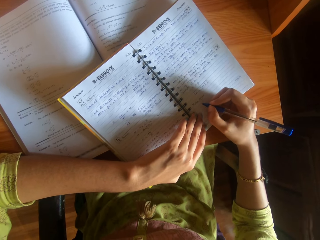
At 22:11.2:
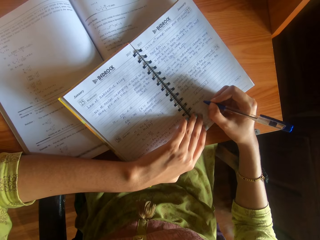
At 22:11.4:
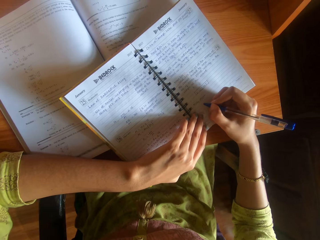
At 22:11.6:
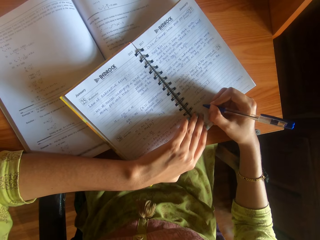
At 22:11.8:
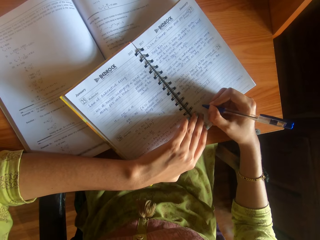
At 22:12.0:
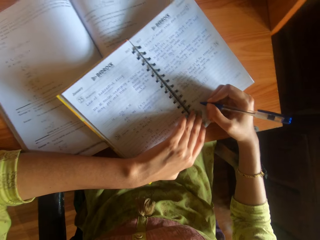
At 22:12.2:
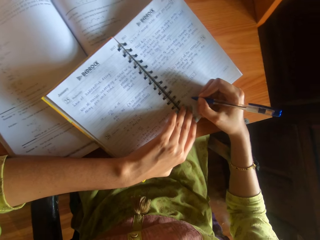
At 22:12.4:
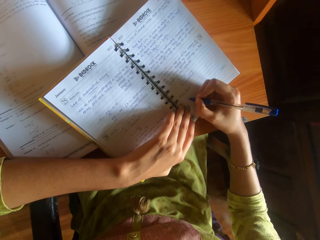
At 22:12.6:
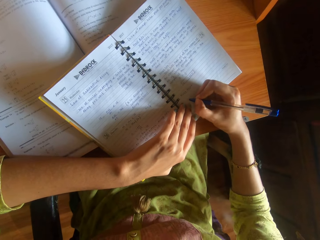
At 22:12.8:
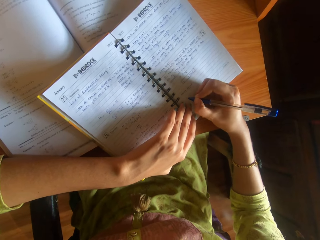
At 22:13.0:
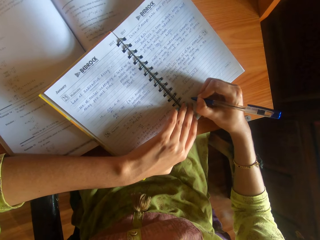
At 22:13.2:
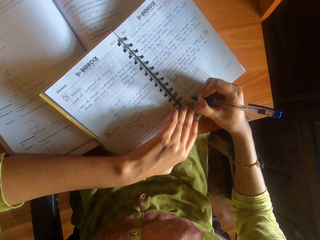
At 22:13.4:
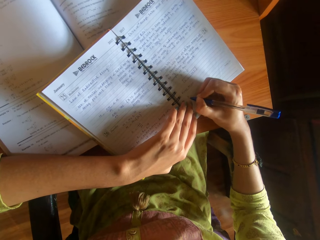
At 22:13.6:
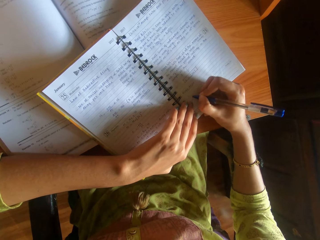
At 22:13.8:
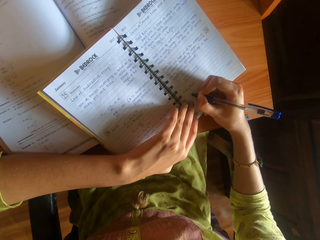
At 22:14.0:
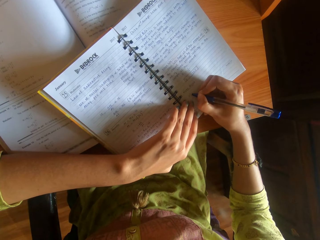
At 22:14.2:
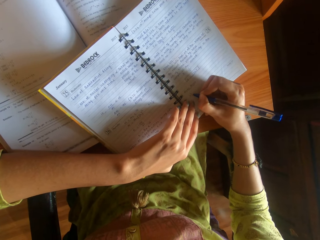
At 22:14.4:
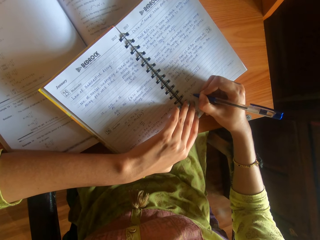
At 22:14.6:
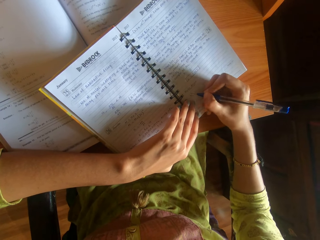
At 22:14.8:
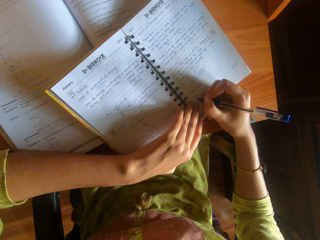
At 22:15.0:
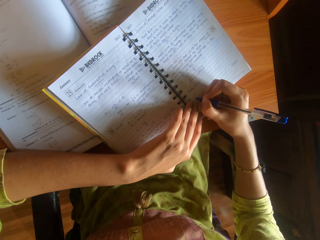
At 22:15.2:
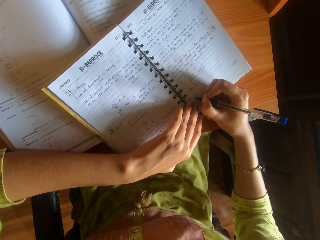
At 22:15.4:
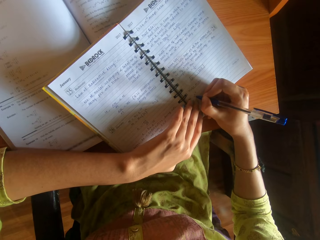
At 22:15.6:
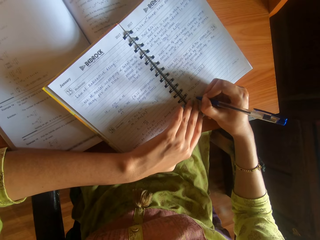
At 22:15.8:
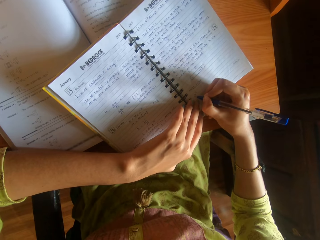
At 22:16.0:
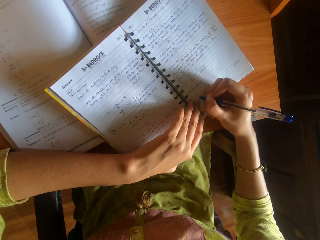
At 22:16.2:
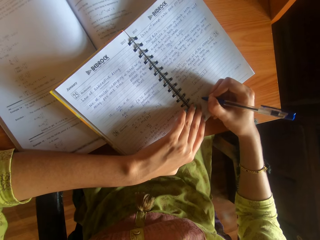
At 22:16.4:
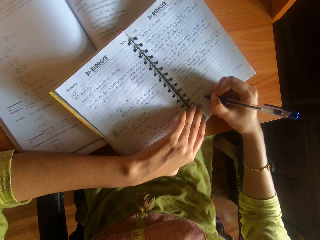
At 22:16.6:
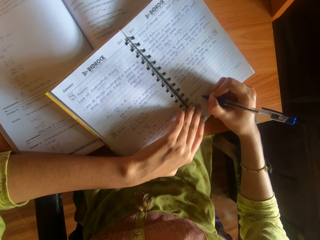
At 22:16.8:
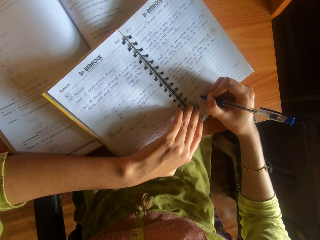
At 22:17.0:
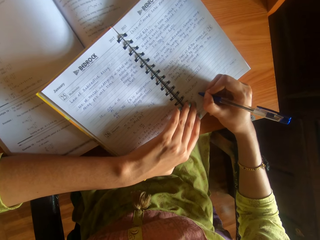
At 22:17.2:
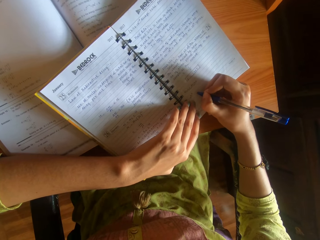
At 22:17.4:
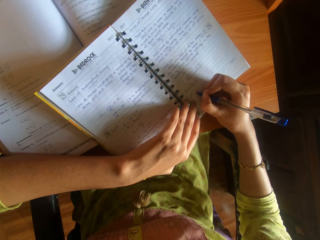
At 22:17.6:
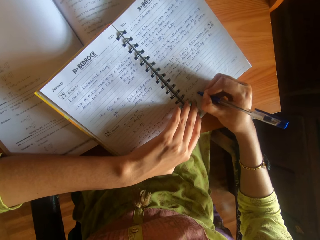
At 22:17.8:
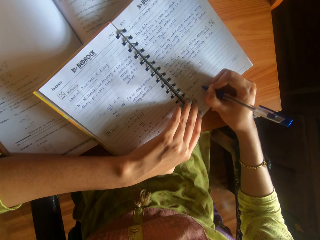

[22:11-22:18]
The camera wearer writes on the book on the desk with the pen in her right hand.

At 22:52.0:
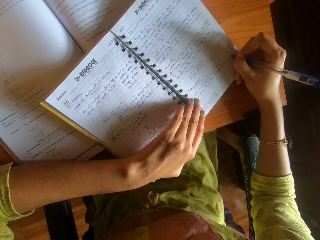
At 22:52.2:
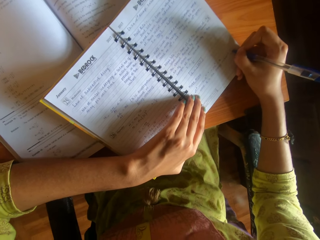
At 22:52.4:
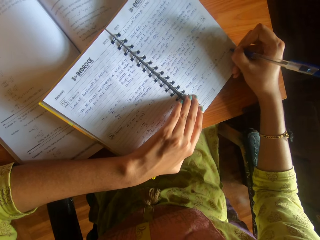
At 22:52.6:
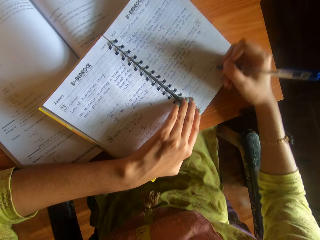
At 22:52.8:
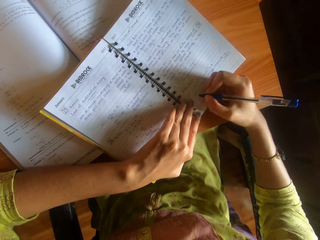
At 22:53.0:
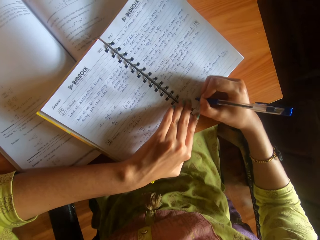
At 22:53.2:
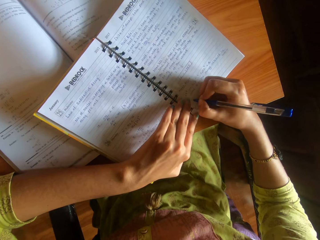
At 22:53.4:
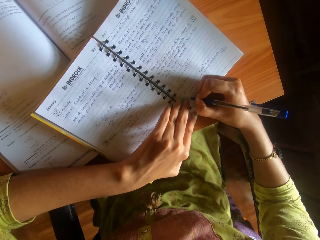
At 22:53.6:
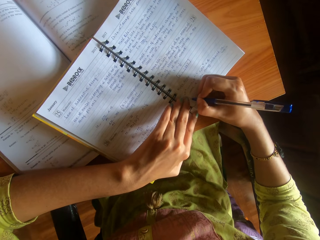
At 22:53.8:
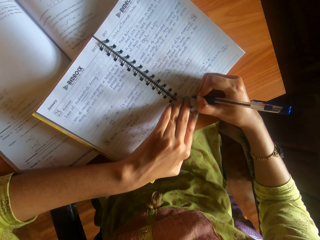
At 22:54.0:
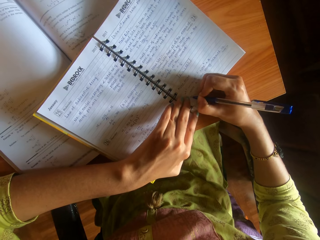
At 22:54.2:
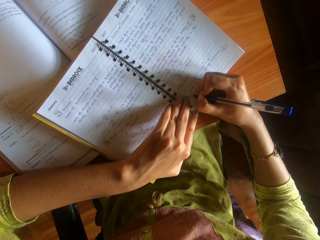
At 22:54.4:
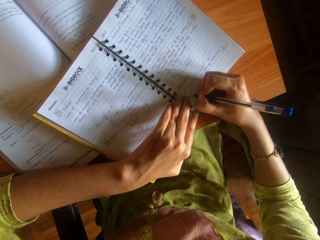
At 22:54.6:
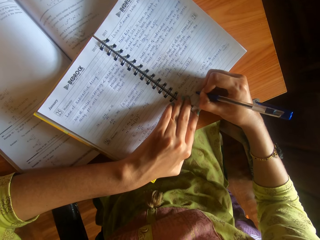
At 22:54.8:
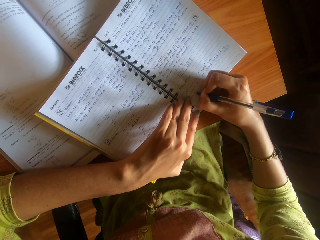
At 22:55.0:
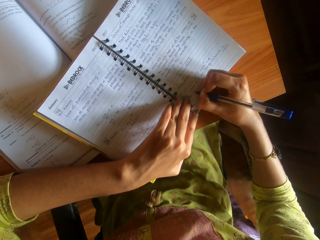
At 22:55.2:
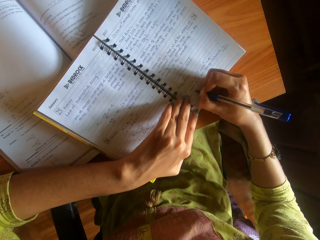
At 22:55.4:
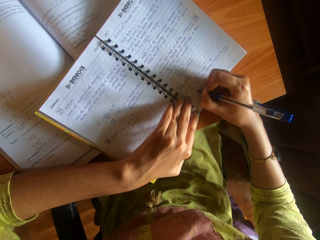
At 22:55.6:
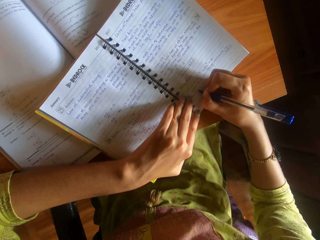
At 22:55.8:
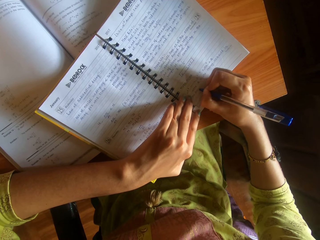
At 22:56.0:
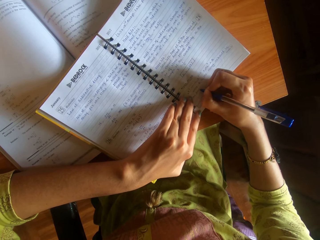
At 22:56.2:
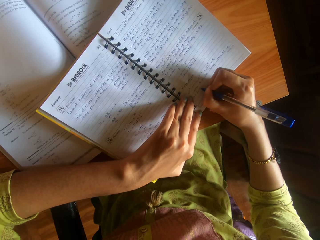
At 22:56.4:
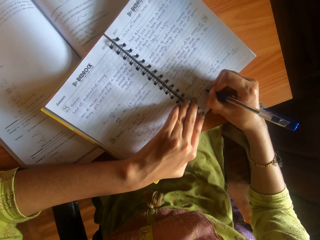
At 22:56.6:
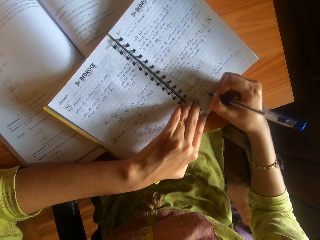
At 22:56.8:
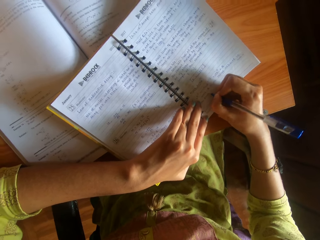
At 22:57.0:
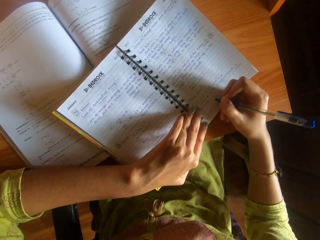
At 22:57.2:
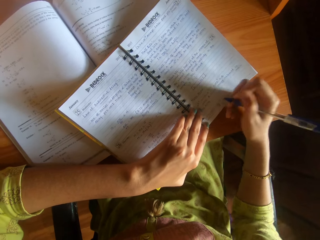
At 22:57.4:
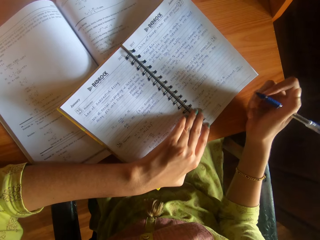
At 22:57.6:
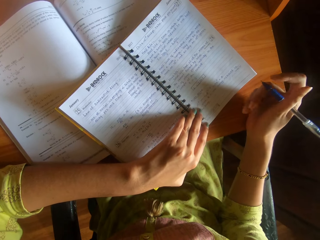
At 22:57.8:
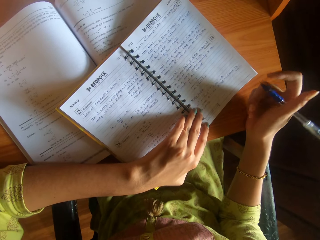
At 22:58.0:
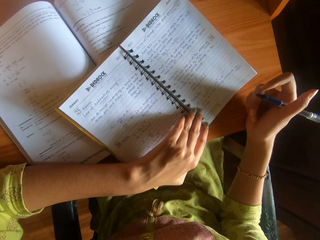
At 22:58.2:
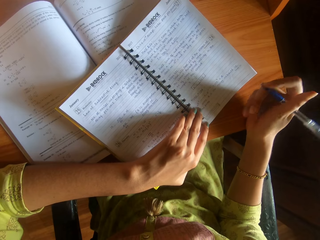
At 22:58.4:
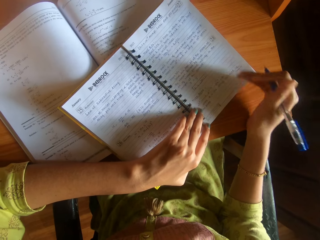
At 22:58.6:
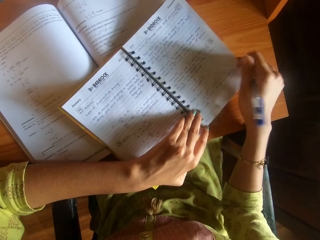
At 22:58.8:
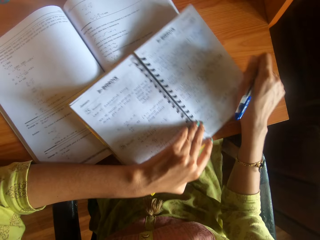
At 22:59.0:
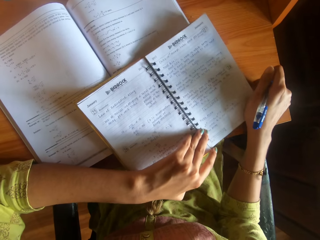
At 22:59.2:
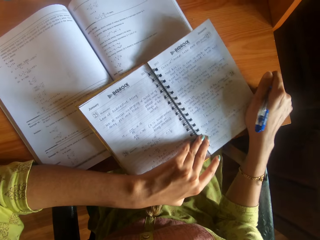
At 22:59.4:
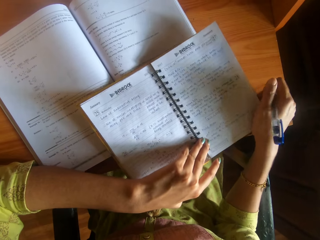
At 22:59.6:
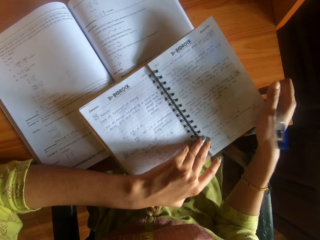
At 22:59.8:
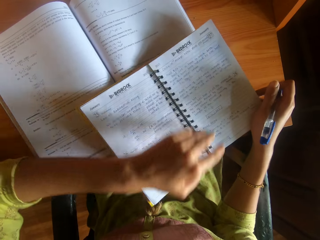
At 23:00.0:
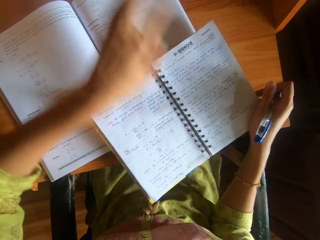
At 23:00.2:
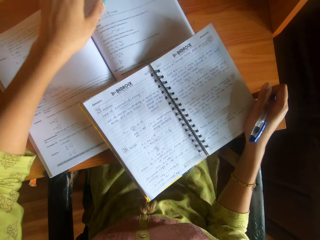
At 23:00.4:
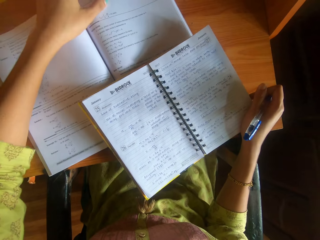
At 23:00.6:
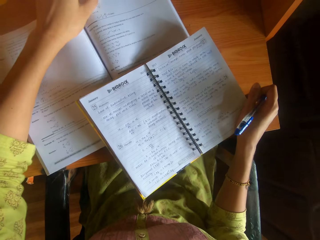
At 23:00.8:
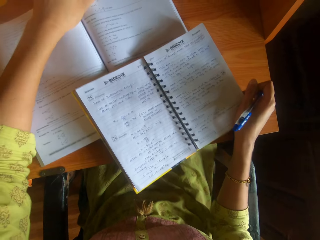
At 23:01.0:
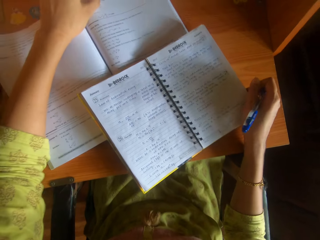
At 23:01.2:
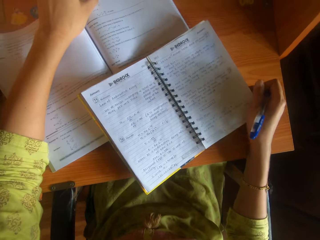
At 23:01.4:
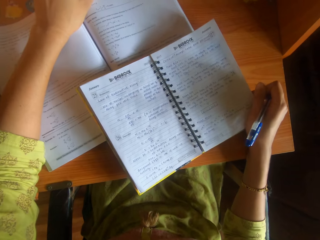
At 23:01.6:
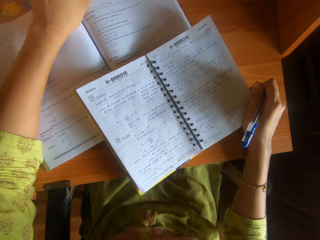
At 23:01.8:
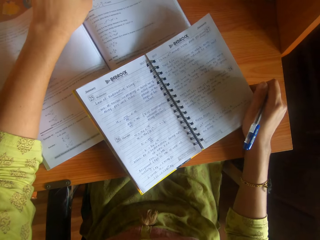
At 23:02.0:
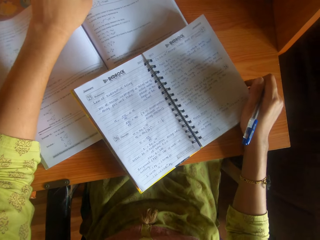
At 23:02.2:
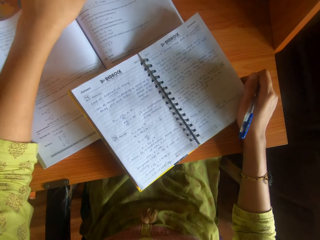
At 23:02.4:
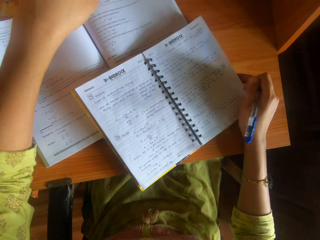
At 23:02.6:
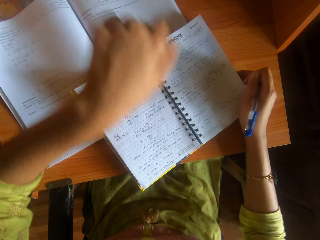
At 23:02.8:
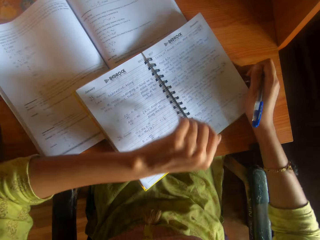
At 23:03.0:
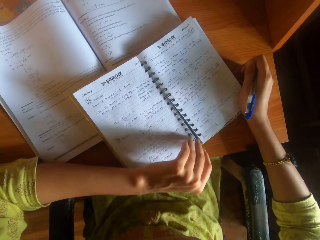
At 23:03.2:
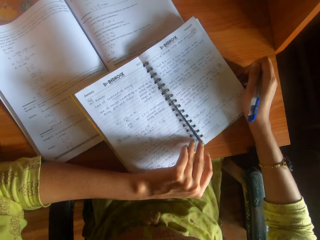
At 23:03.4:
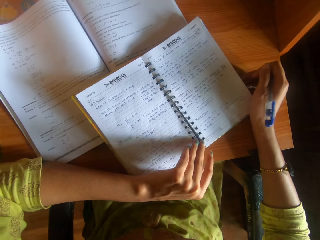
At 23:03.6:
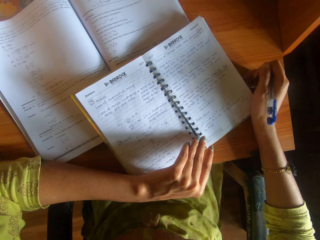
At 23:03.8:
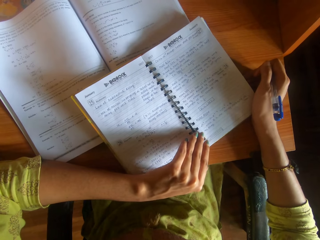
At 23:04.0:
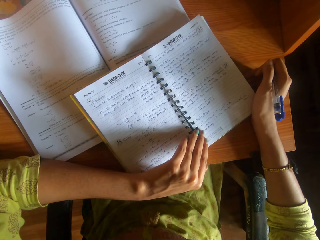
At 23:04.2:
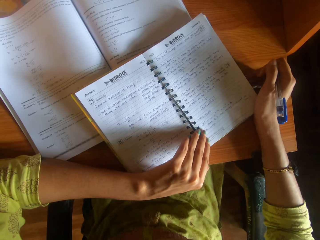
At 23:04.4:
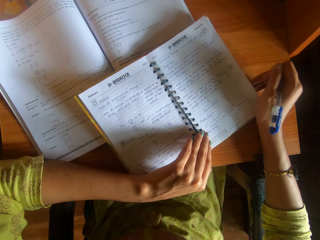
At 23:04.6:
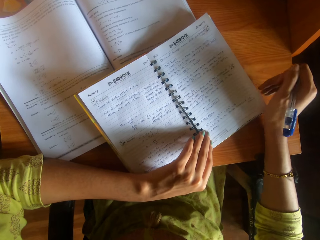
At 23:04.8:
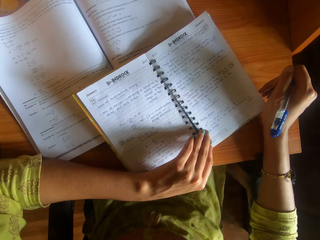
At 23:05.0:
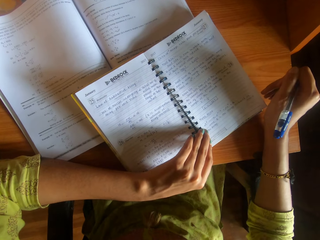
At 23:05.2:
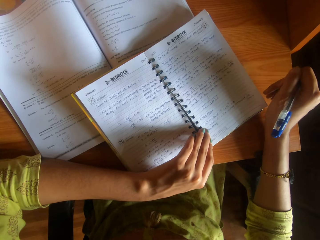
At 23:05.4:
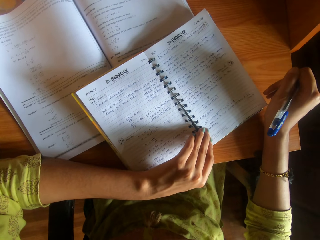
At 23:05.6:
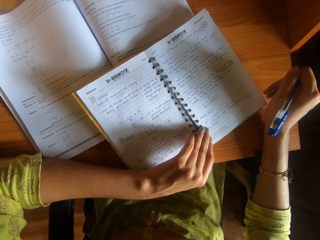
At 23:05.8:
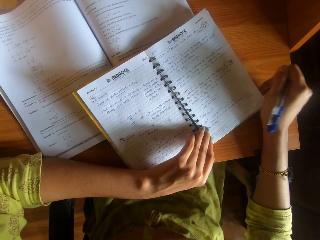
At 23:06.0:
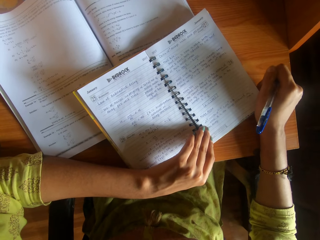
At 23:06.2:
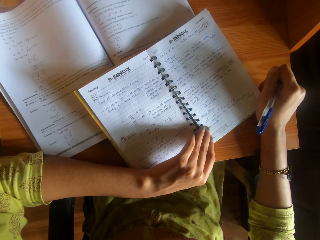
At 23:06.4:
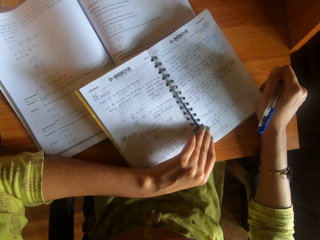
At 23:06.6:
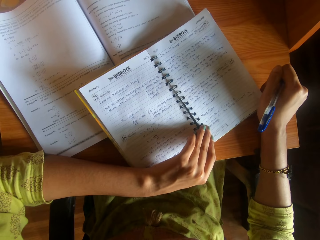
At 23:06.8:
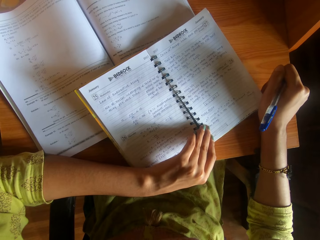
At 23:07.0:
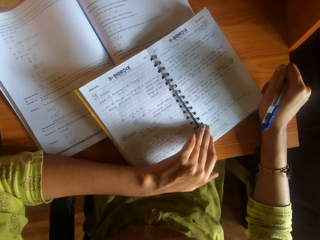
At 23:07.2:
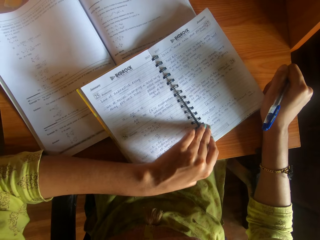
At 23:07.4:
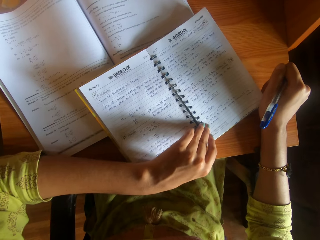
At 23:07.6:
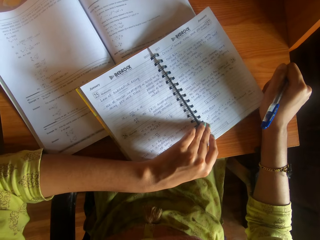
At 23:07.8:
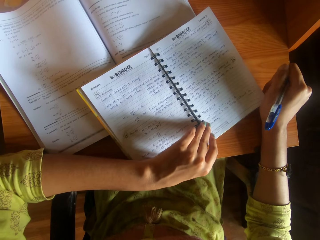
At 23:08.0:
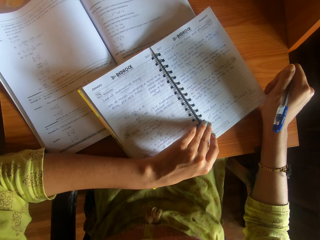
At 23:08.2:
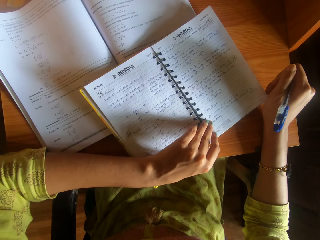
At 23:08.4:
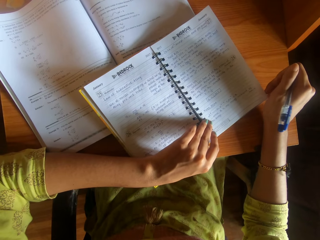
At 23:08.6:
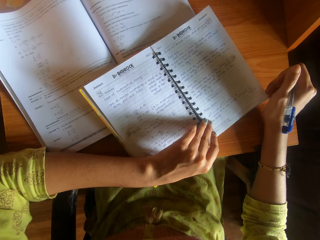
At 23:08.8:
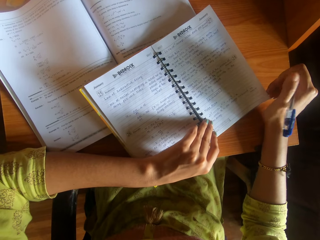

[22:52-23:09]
The camera wearer writes on another line. She adjusts the book on the table with her right hand. She slides the book. She adjusts a textbook on the table with her left hand. She holds the book. She places her left hand on the book on the table. She stares at the book.
